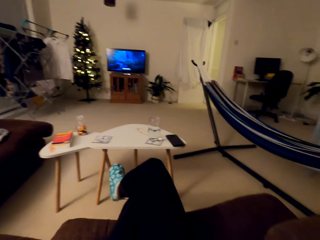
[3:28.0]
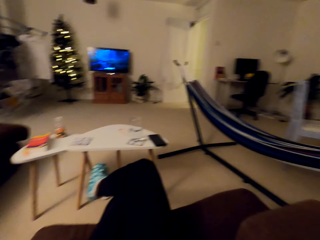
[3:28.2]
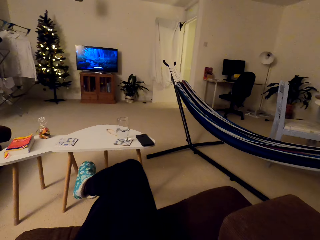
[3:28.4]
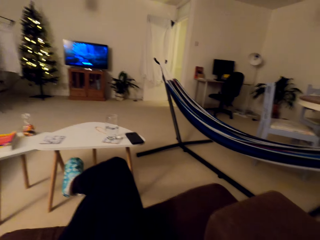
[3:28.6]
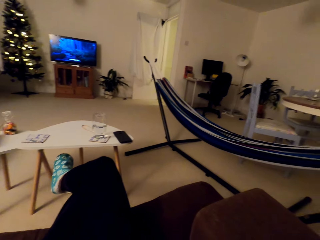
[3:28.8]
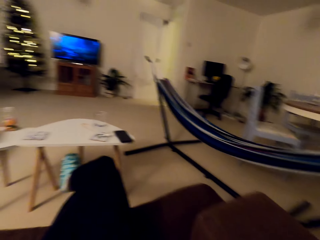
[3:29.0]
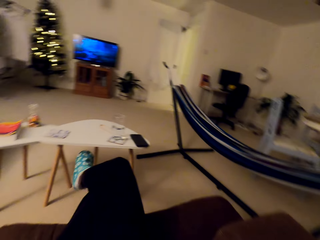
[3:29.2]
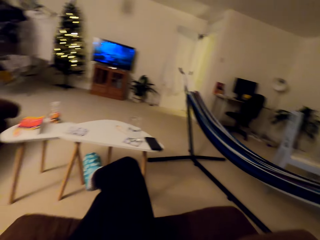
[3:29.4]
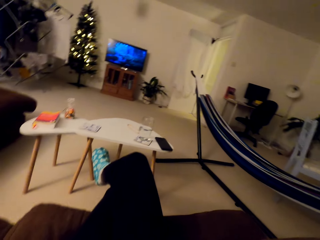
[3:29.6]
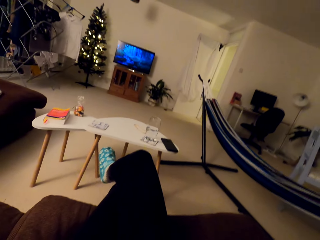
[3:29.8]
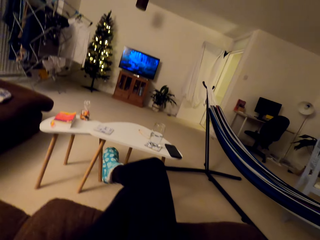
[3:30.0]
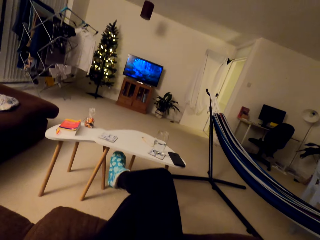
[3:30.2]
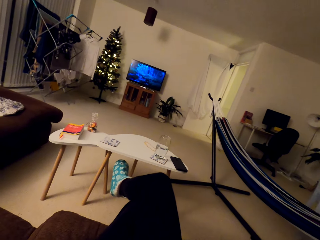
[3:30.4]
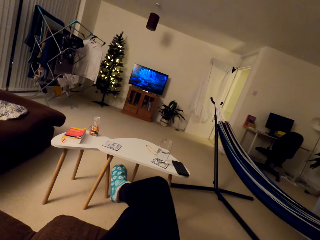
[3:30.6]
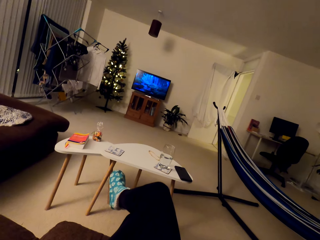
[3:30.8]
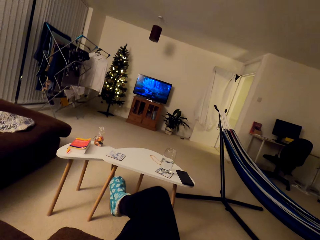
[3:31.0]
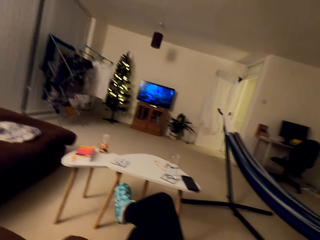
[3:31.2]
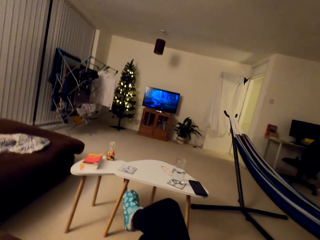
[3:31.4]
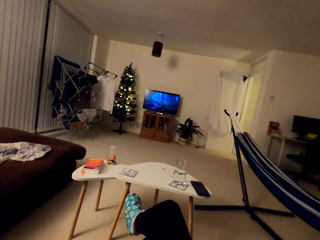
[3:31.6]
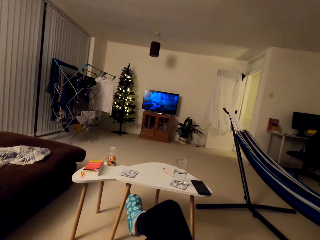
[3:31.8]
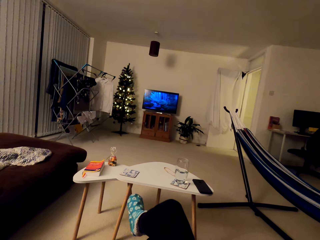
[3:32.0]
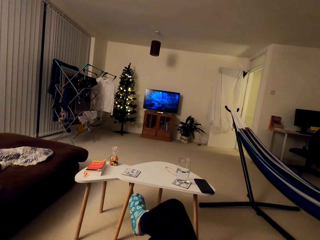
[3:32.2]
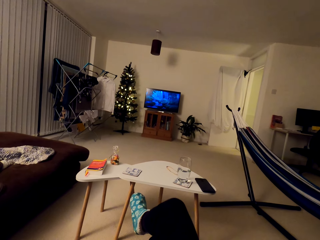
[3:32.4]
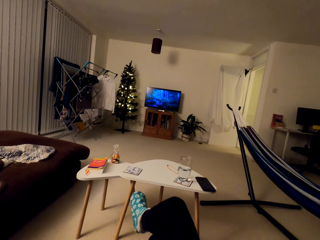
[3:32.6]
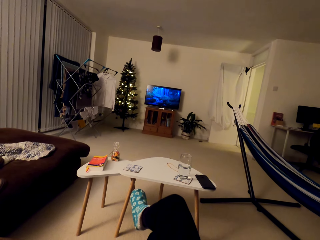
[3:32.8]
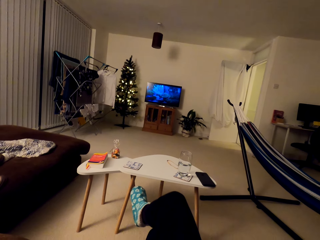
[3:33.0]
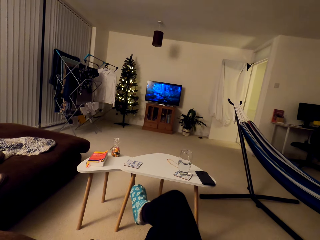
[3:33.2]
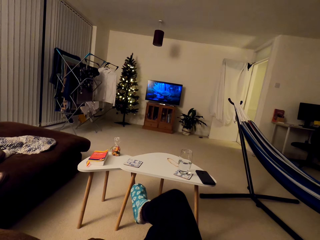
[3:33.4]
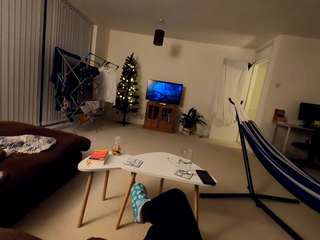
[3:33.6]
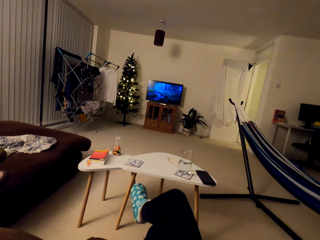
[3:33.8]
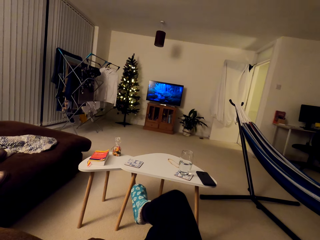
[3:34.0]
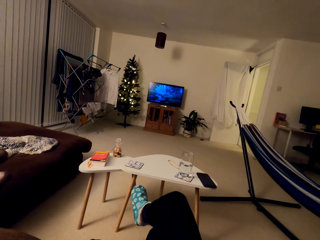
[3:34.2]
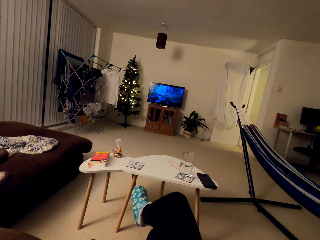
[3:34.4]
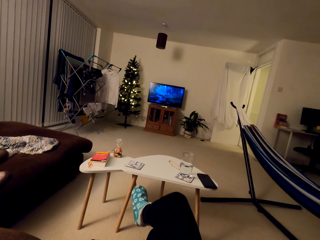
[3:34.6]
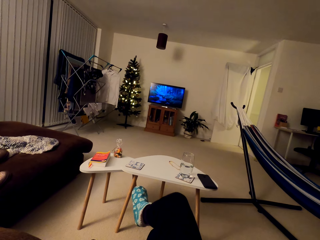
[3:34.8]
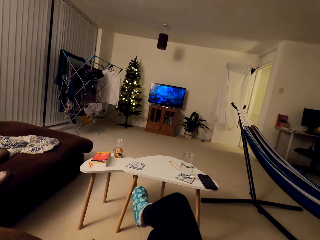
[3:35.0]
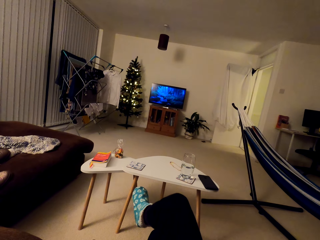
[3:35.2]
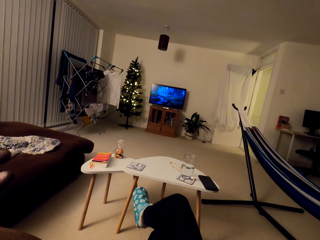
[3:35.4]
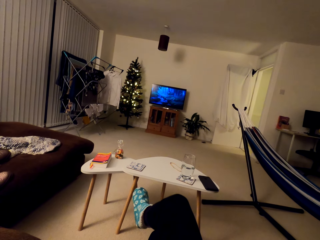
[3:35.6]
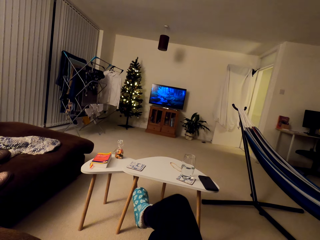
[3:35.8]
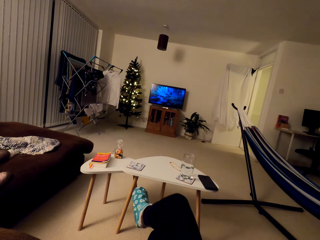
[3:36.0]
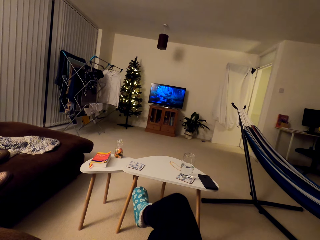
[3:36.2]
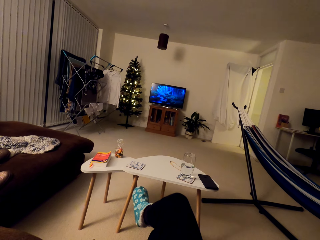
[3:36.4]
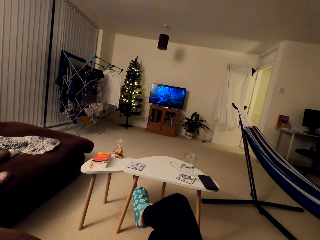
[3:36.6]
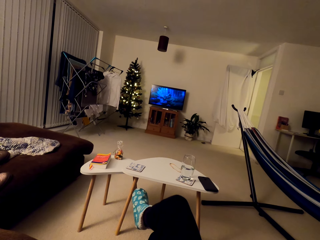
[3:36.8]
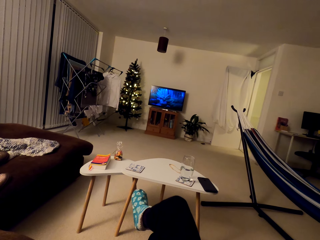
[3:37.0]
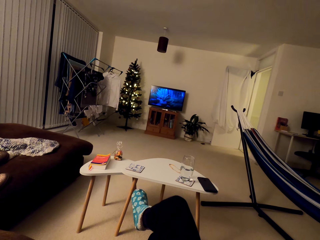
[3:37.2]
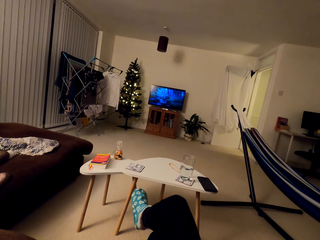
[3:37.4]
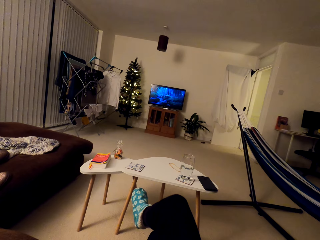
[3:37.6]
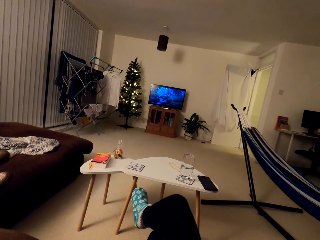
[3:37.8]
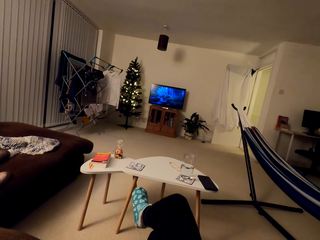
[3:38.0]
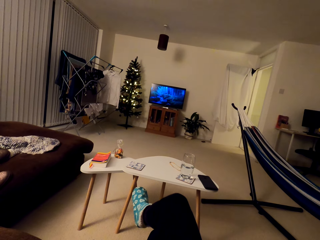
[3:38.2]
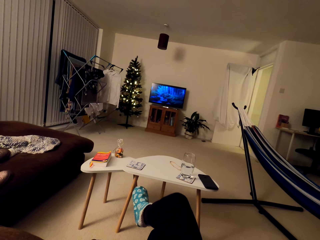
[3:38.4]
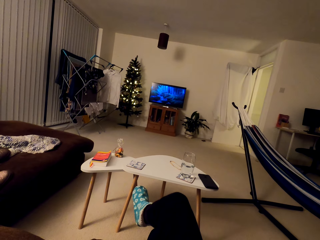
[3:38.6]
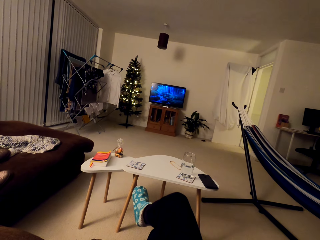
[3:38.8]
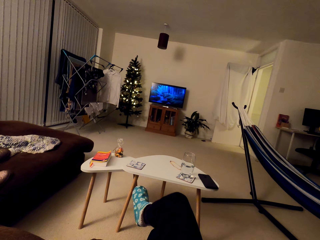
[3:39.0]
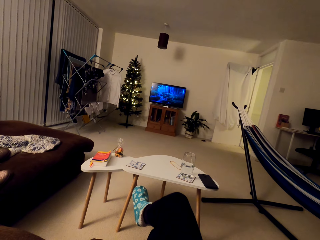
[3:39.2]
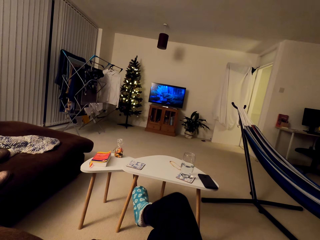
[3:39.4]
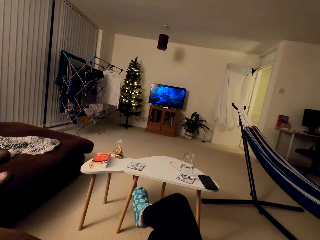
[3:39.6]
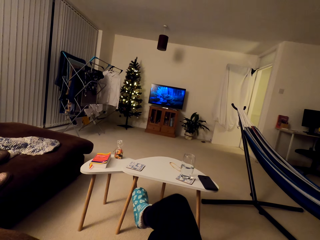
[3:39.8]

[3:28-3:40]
The camera wearer watches TV. They swing their legs.

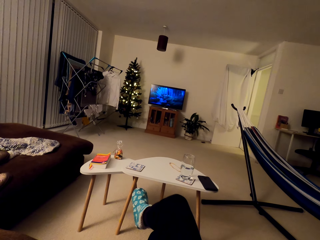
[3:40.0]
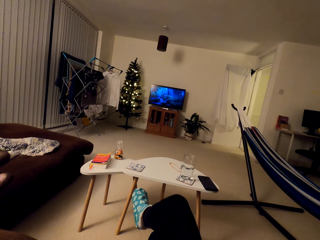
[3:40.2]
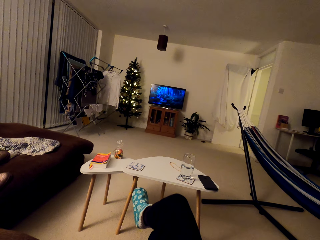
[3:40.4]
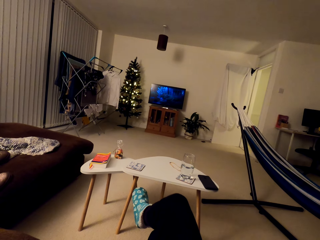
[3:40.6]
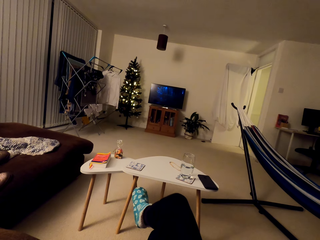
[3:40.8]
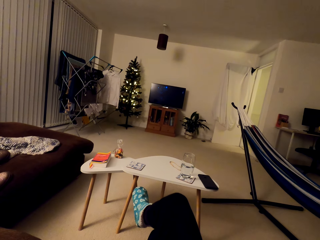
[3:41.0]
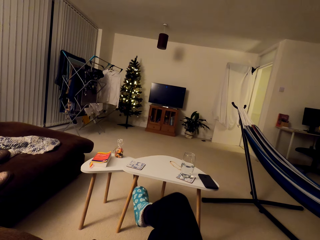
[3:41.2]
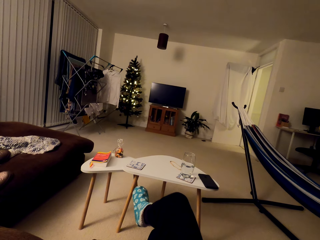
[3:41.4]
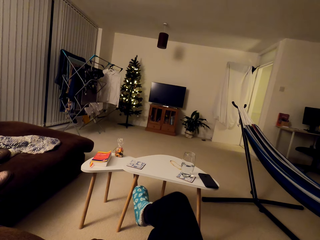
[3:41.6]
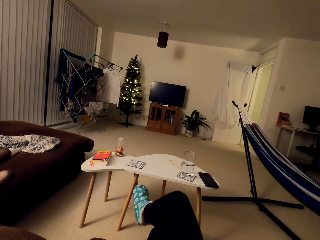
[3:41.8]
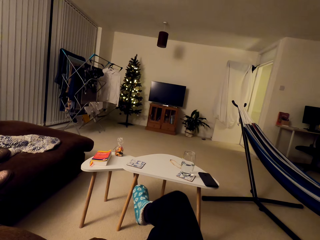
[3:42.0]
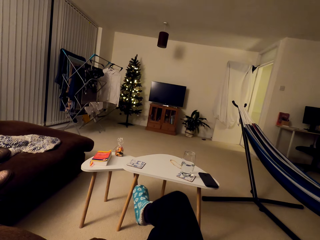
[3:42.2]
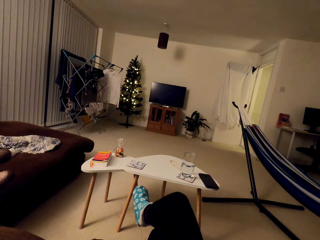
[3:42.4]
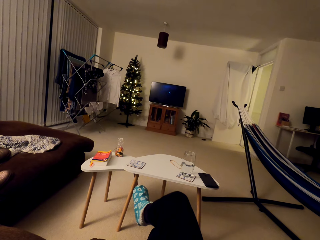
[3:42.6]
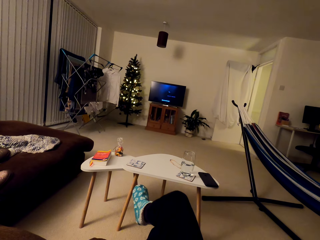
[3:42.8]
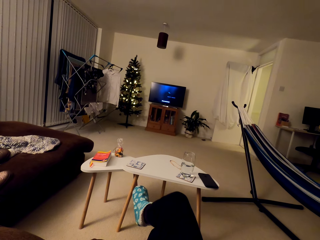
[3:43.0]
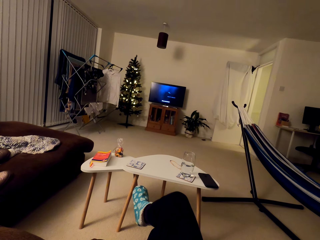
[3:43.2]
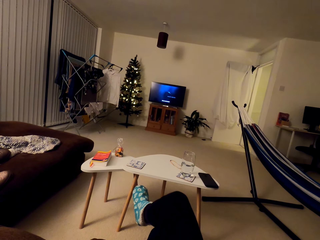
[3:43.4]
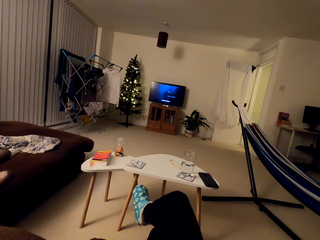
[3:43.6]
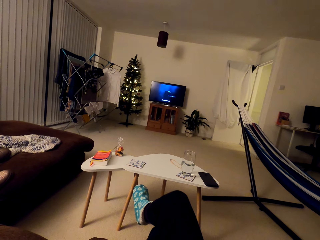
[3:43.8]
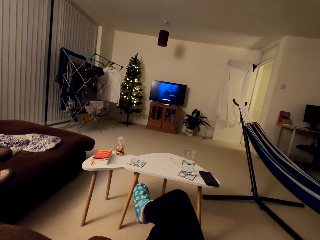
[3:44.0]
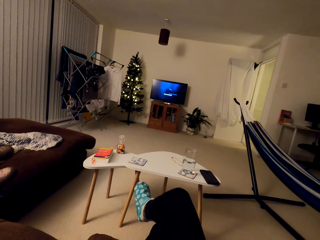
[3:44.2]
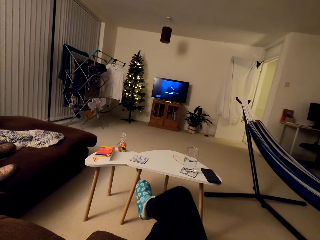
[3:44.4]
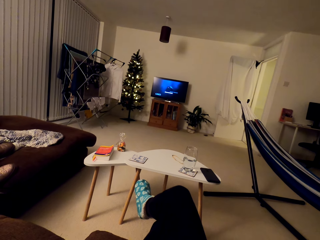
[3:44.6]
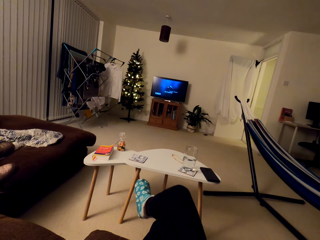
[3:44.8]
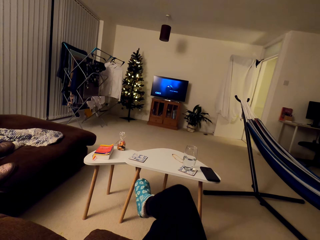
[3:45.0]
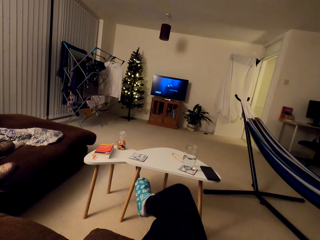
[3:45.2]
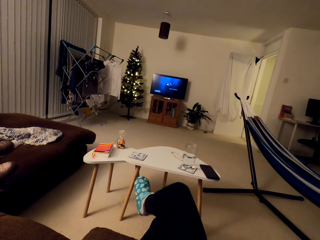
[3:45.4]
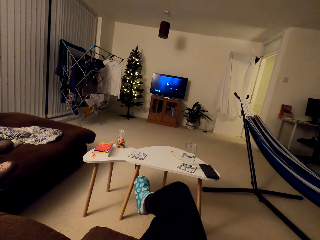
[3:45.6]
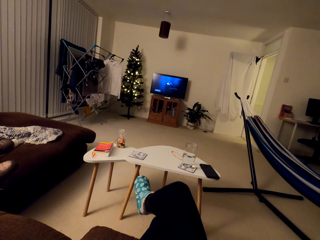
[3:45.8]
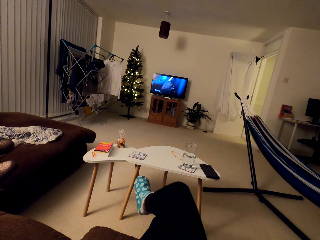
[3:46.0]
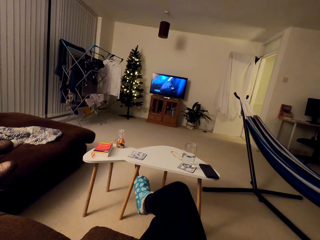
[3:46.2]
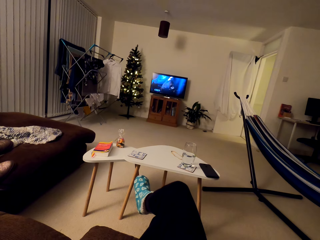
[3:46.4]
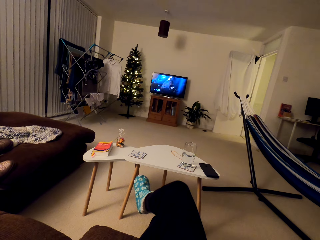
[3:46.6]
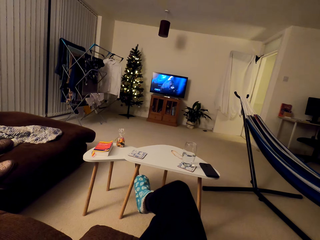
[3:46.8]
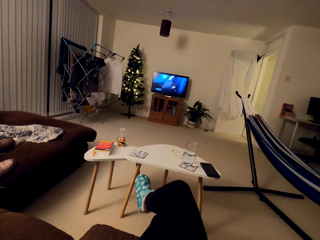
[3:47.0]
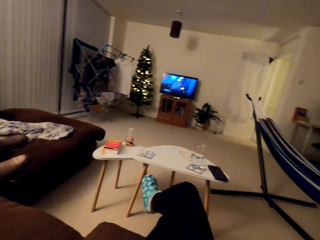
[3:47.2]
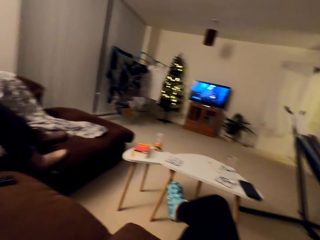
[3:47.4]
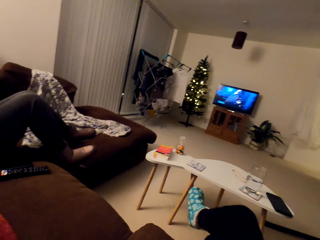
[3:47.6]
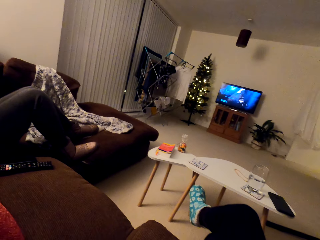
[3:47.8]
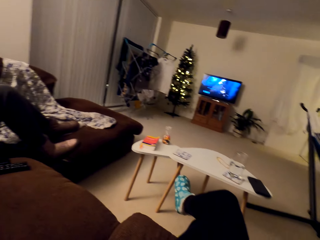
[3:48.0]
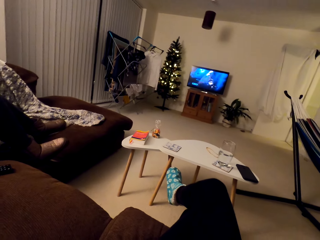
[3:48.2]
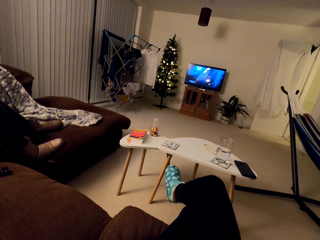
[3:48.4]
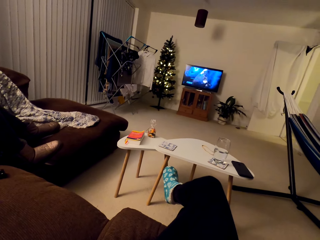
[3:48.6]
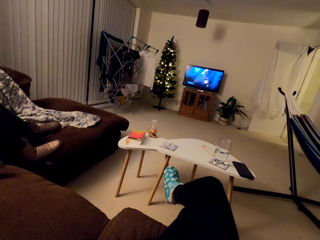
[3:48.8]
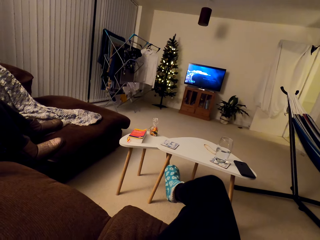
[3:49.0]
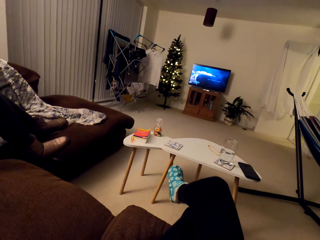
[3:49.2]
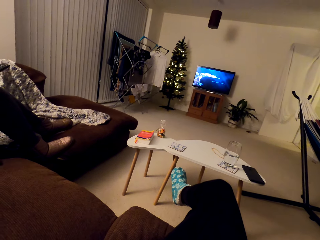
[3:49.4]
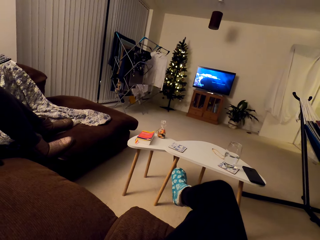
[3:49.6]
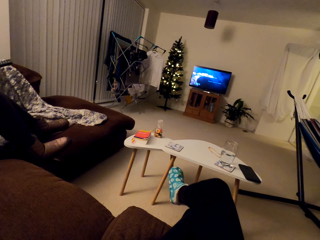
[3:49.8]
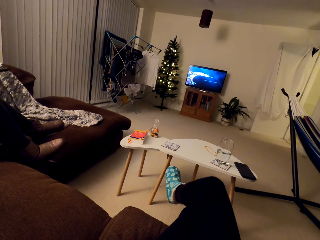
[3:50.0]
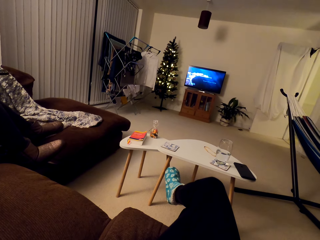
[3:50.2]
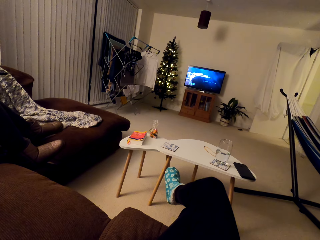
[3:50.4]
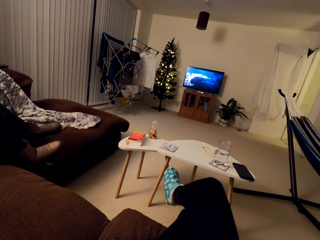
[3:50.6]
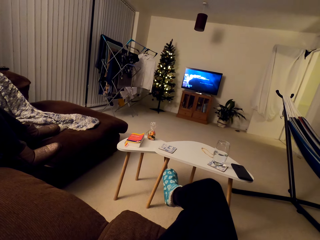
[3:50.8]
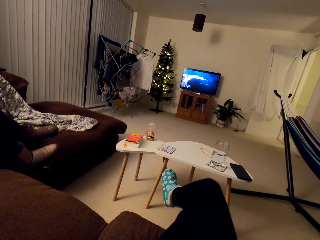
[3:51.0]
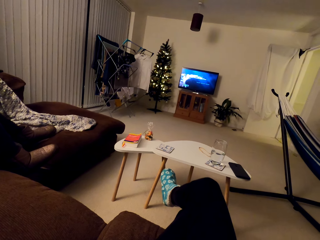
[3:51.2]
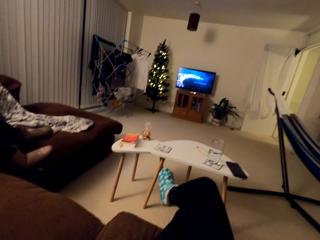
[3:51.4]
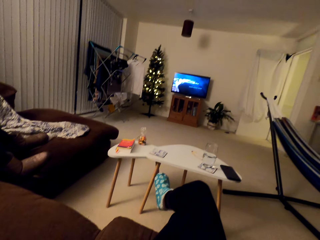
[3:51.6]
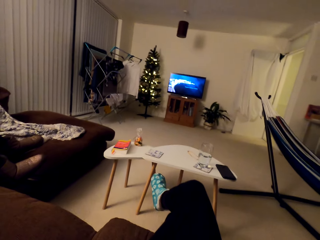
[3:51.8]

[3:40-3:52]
The camera wearer speaks with a person and looks at the person.
